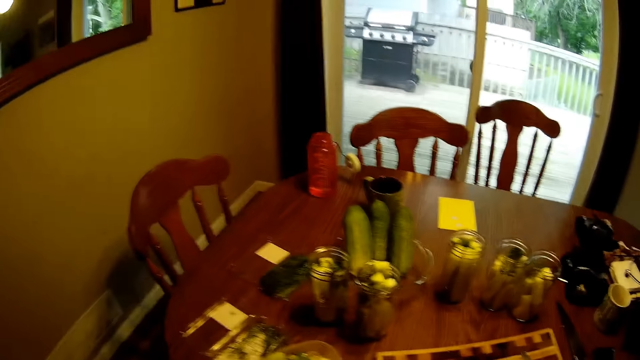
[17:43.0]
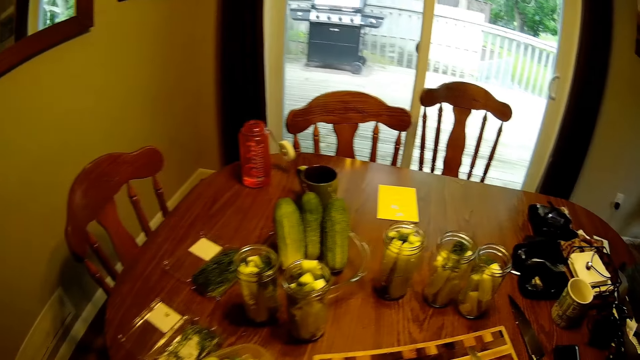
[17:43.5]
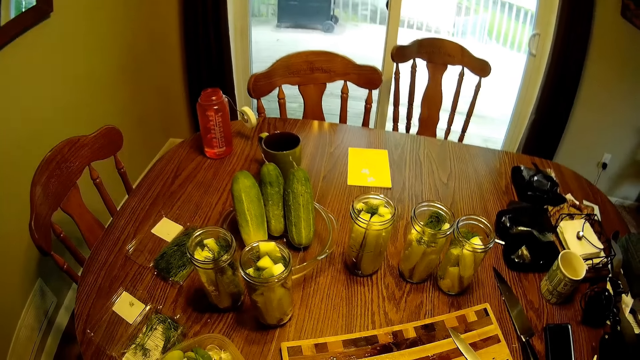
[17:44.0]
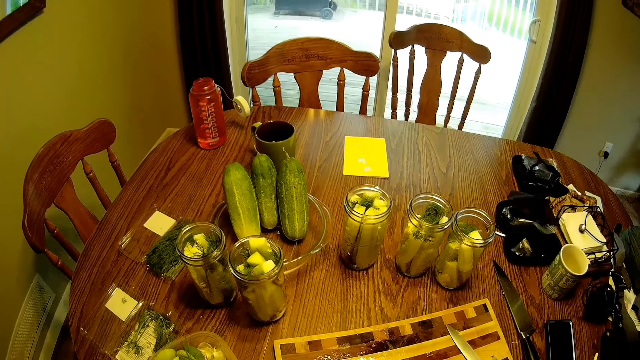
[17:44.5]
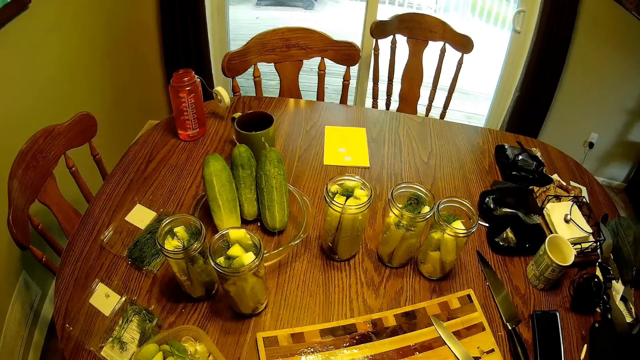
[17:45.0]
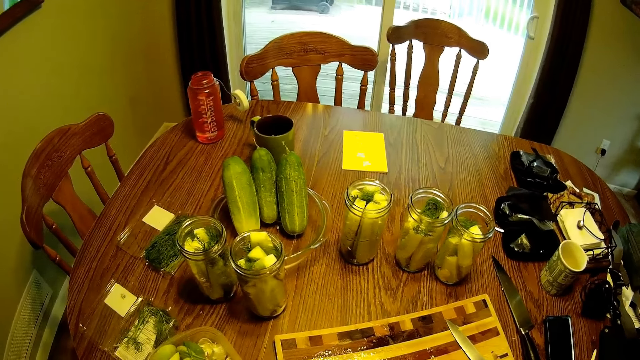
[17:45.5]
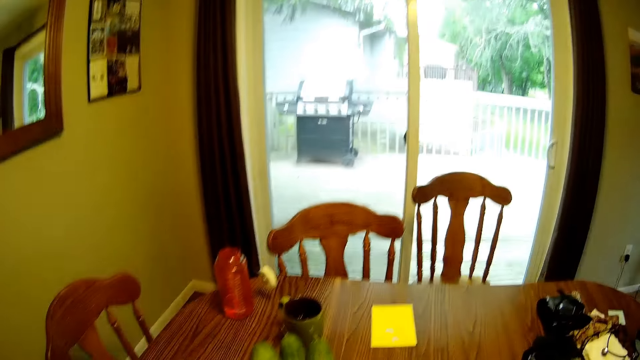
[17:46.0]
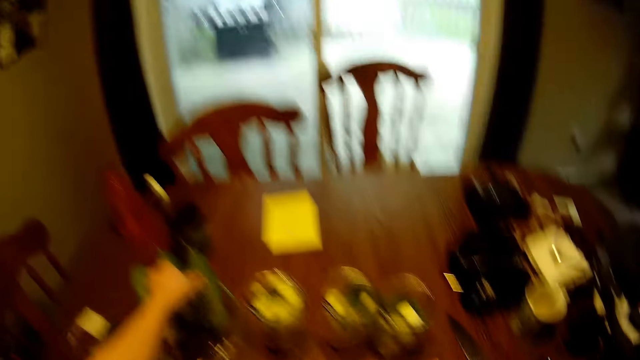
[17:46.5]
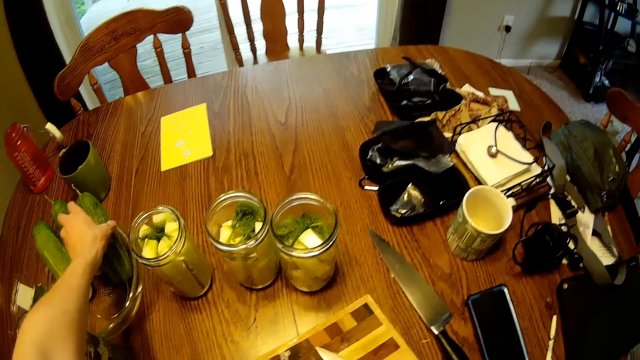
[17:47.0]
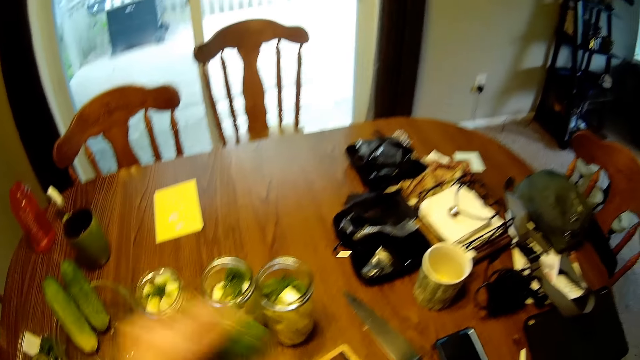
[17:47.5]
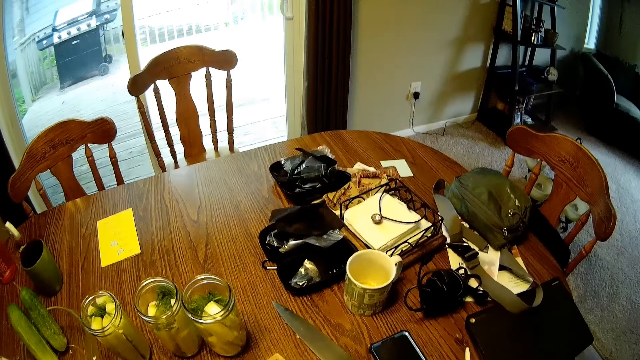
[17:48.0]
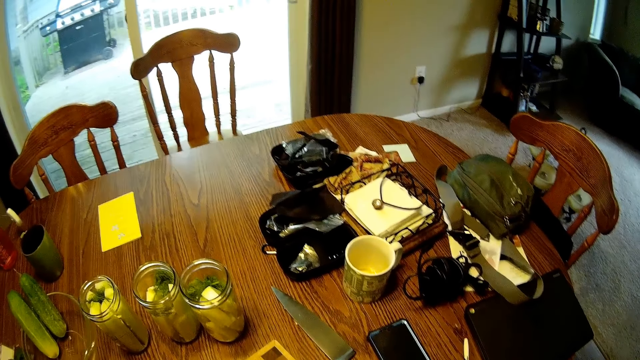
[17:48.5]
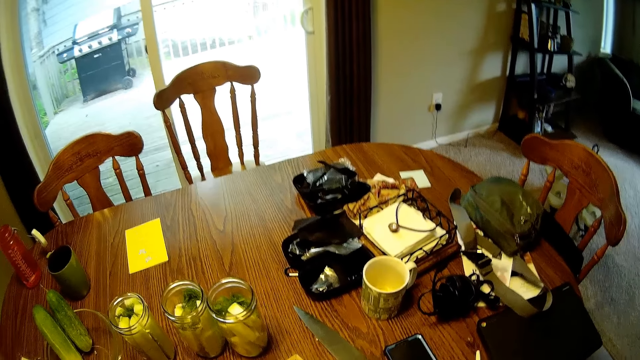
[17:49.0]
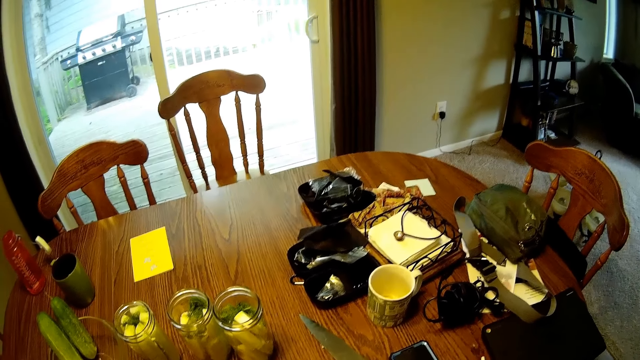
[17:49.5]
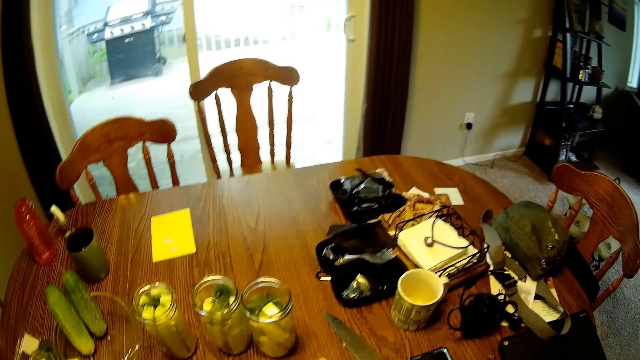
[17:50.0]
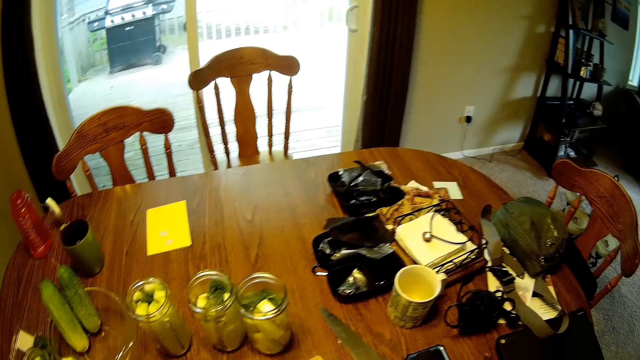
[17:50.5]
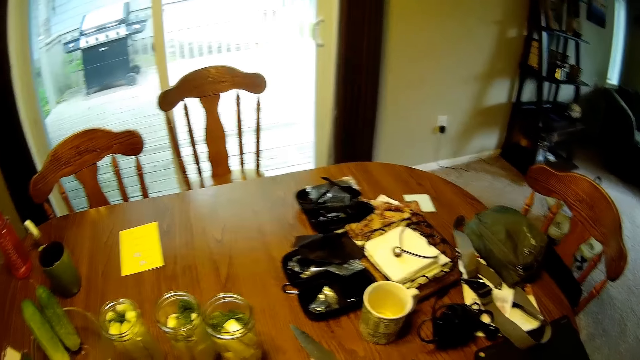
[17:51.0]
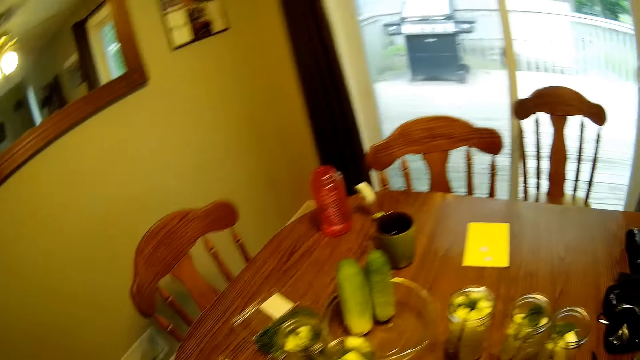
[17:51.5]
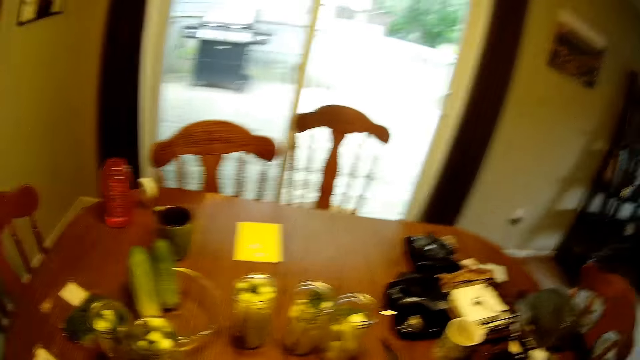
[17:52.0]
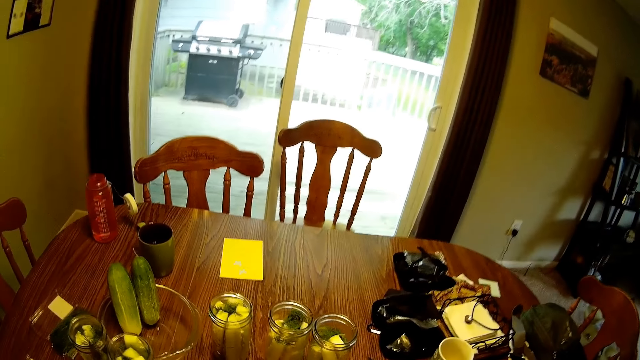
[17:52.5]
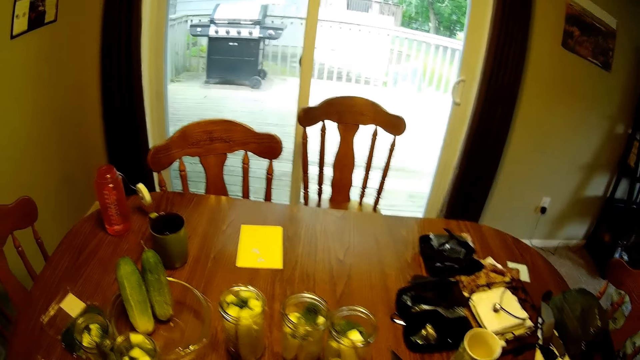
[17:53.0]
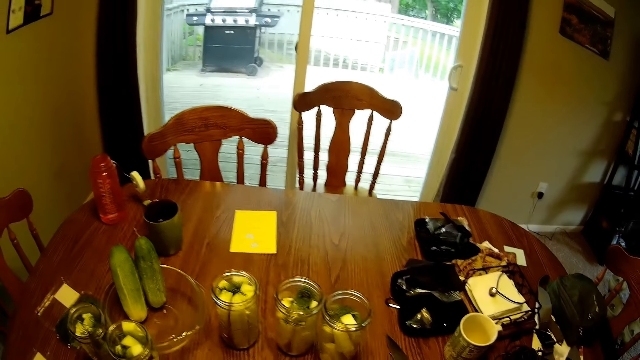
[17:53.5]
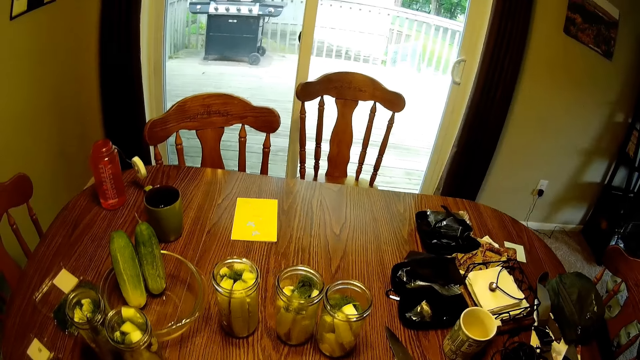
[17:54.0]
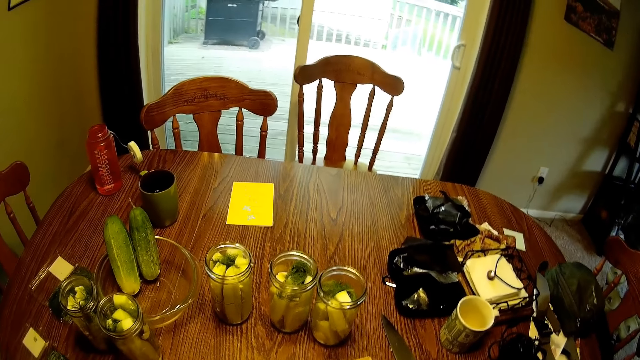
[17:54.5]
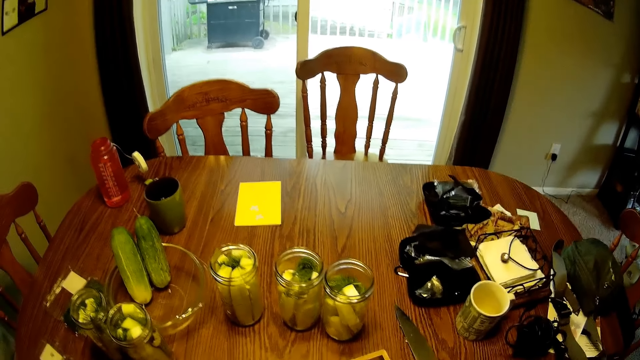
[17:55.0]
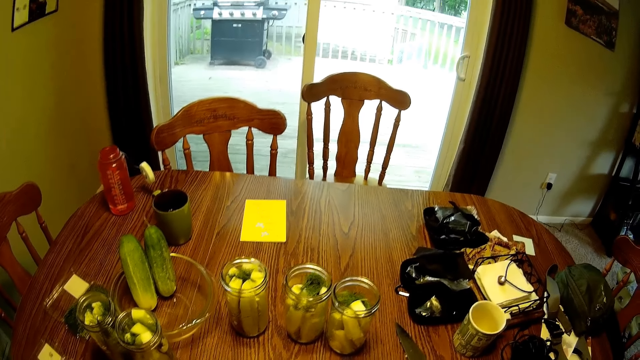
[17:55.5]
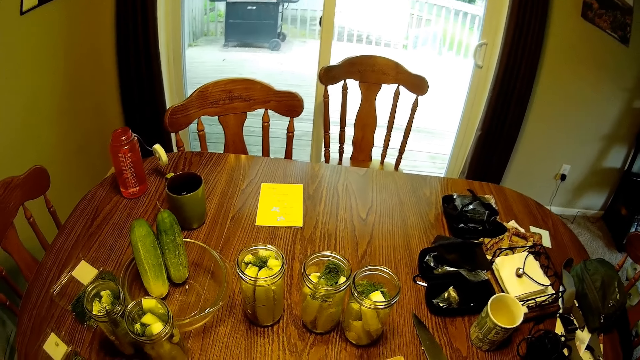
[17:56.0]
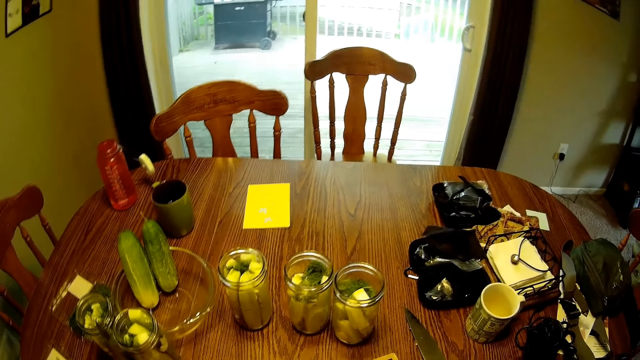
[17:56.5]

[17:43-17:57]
The camera wearer picks up a cucumber from the fruit bowl. They look around the room.

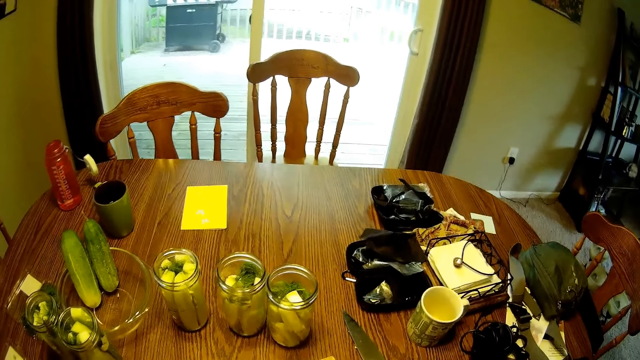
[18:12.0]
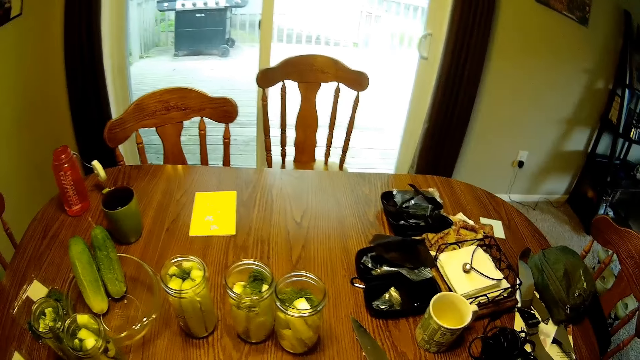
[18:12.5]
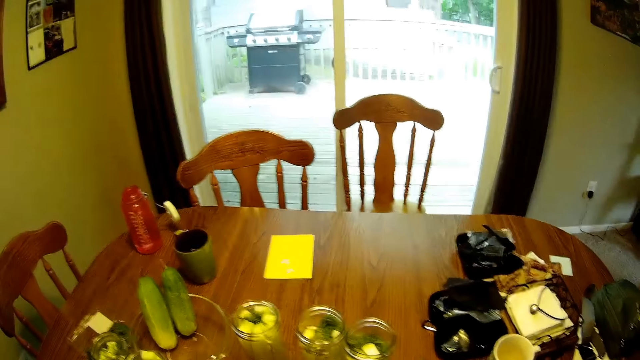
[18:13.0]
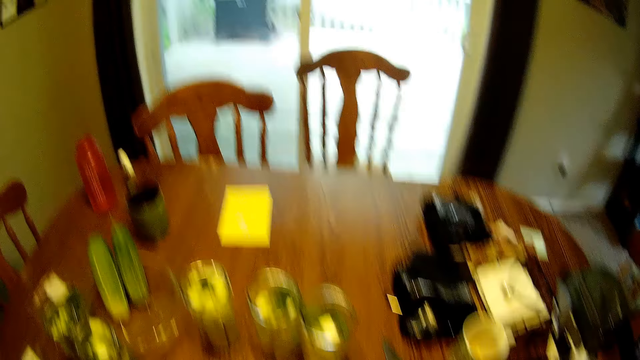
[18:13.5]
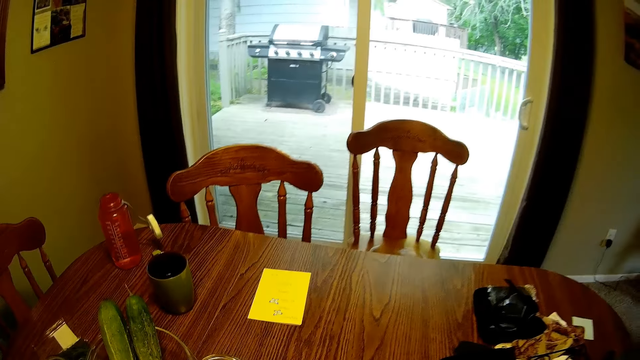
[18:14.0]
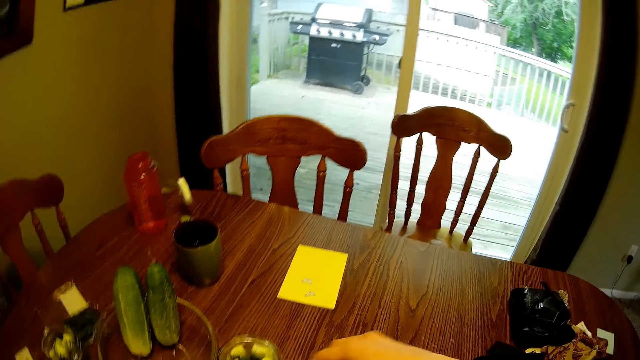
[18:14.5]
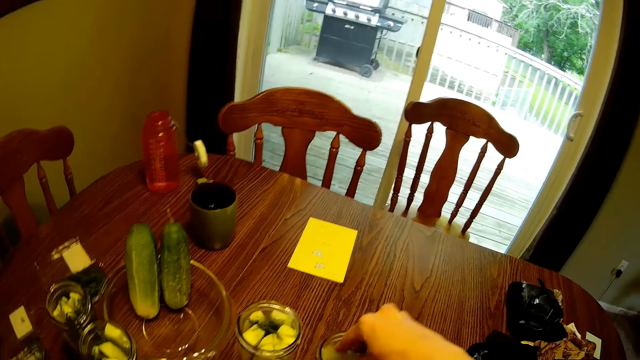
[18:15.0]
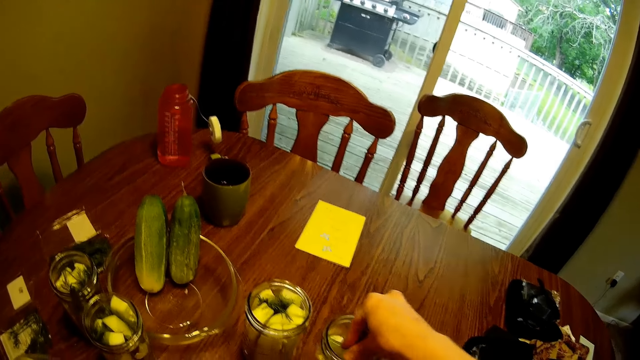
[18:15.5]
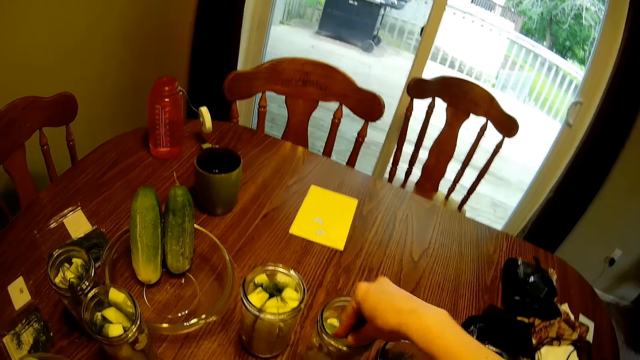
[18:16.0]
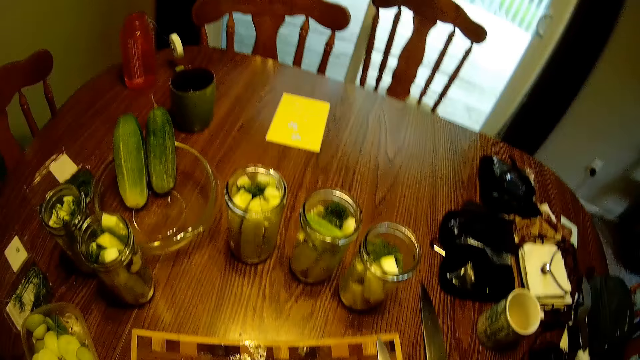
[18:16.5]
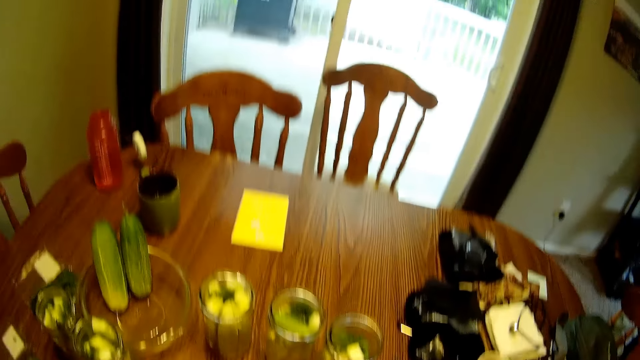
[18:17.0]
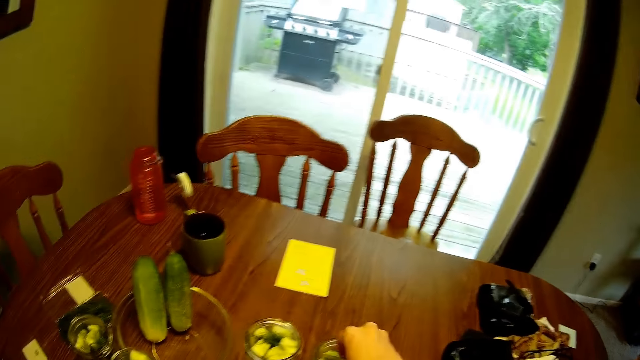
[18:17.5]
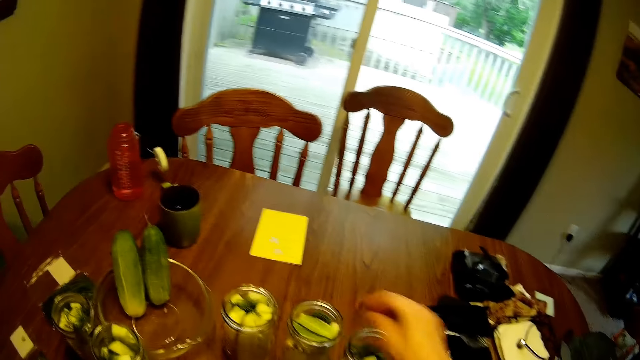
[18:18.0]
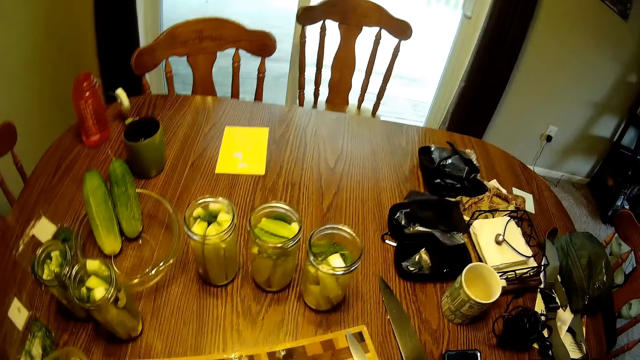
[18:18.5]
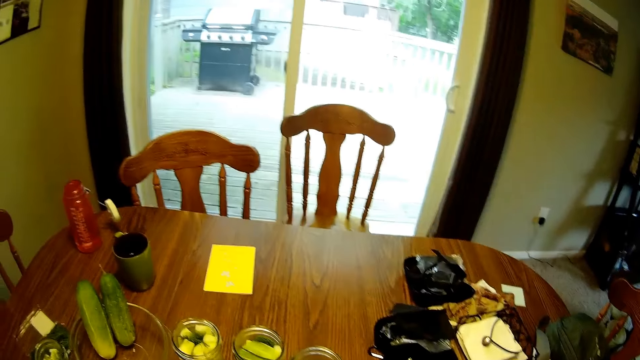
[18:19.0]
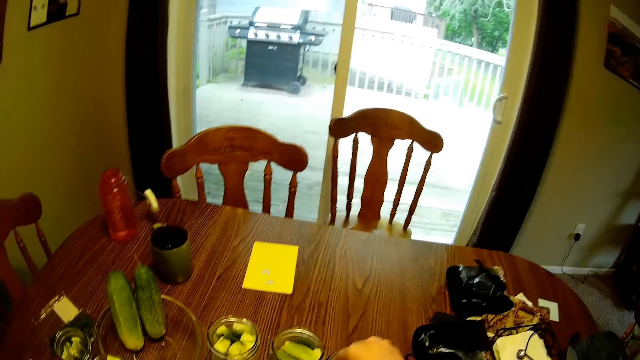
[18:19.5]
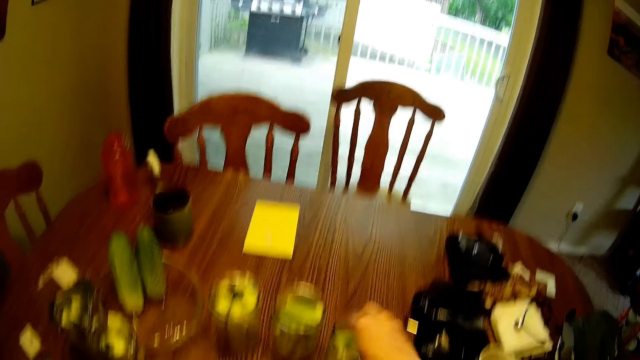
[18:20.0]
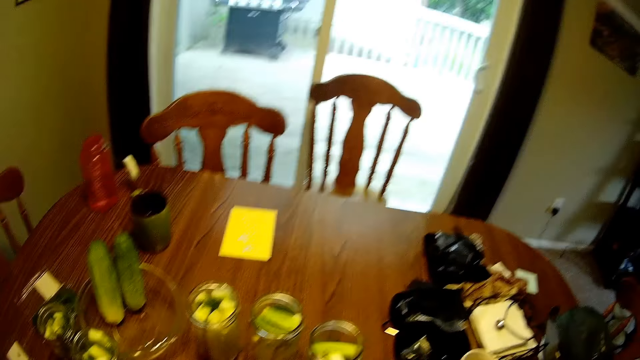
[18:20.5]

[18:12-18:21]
The camera wearer puts the cucumber into the glass jar repeatedly. They drop a fruit into the glass jar. They drop a fruit into another glass jar.
